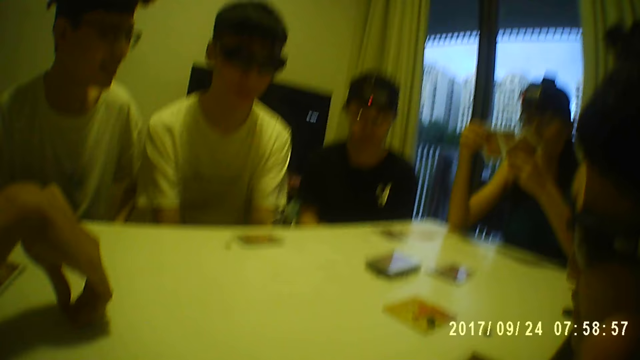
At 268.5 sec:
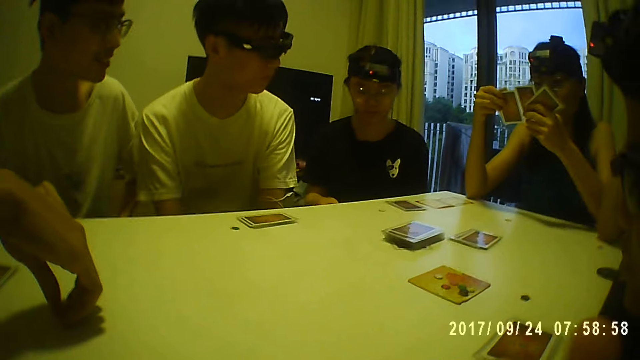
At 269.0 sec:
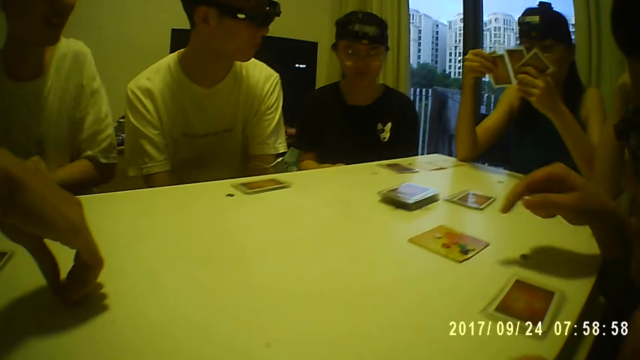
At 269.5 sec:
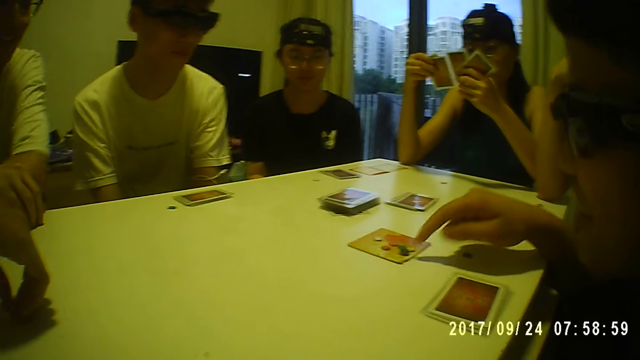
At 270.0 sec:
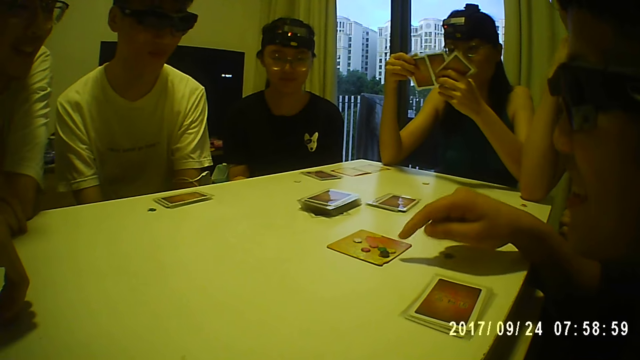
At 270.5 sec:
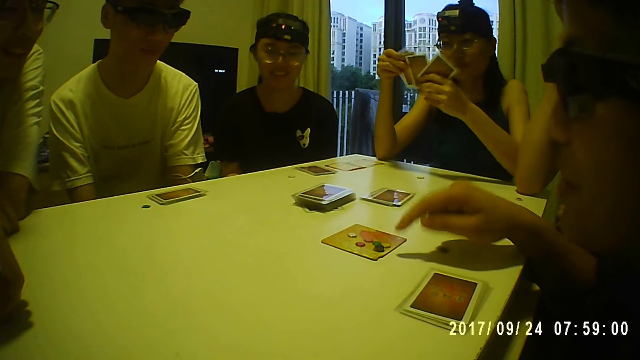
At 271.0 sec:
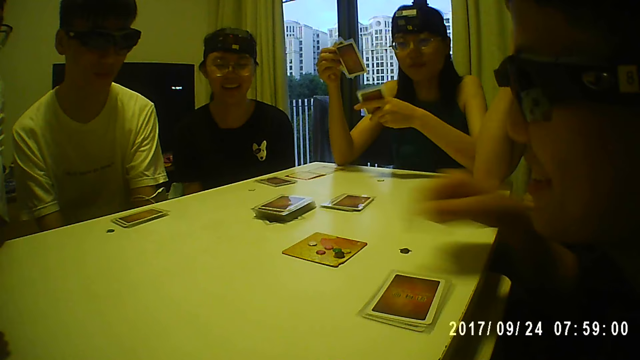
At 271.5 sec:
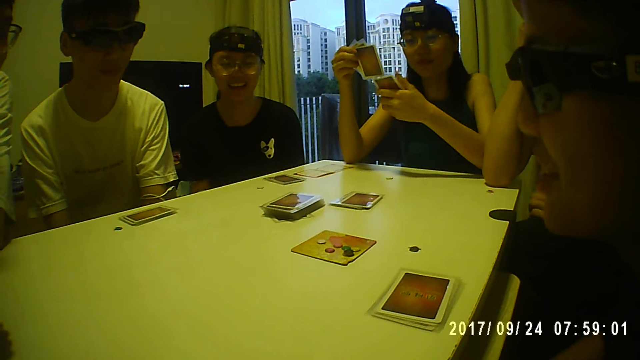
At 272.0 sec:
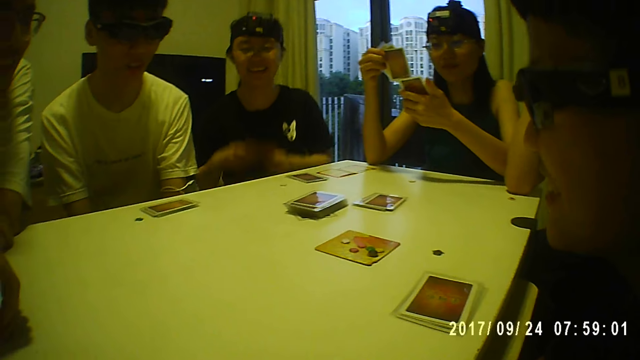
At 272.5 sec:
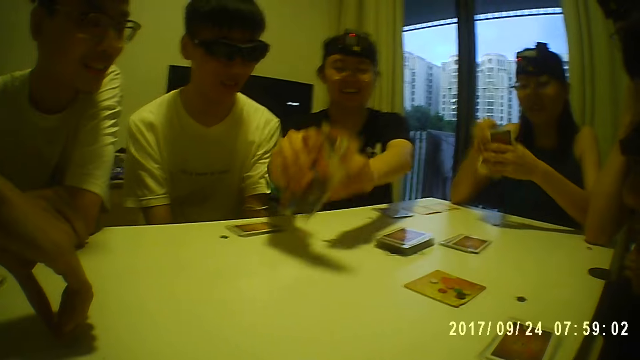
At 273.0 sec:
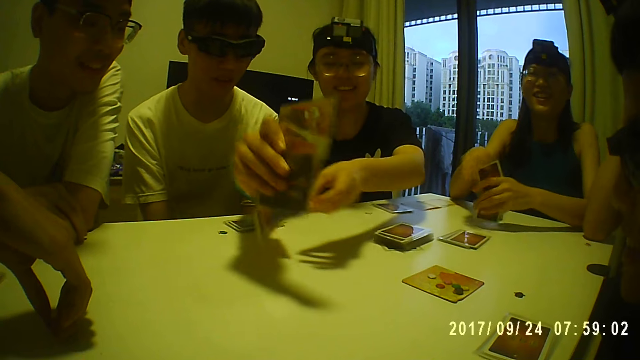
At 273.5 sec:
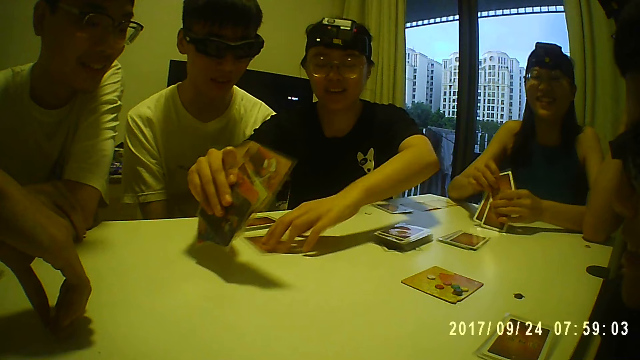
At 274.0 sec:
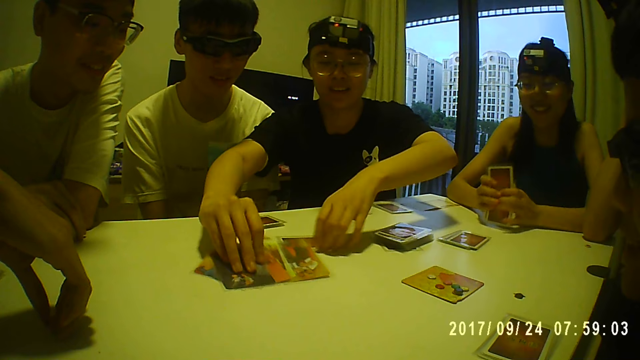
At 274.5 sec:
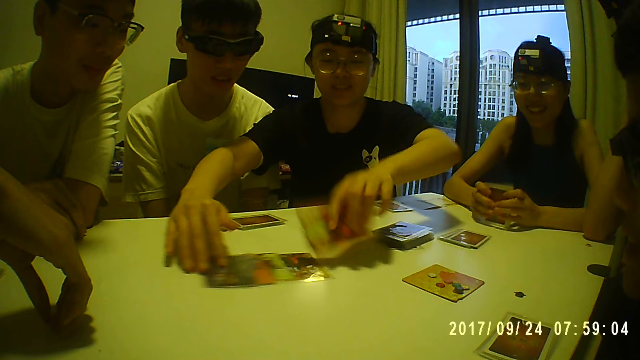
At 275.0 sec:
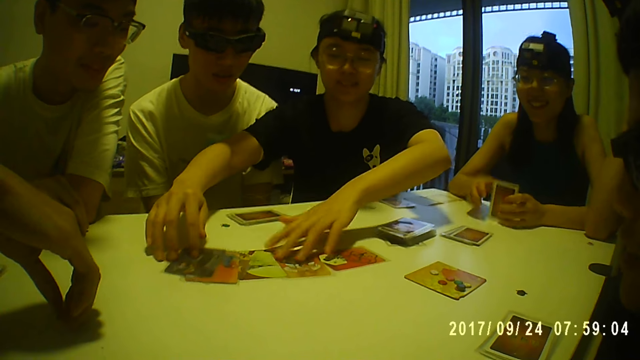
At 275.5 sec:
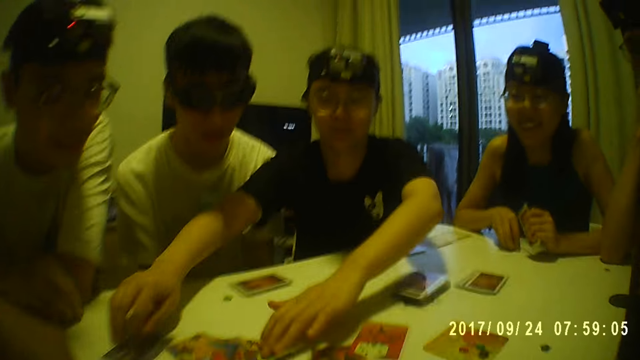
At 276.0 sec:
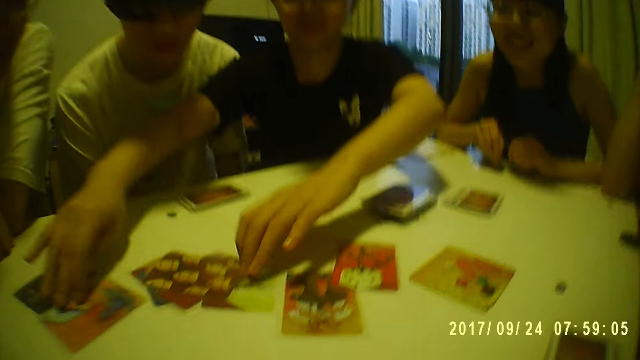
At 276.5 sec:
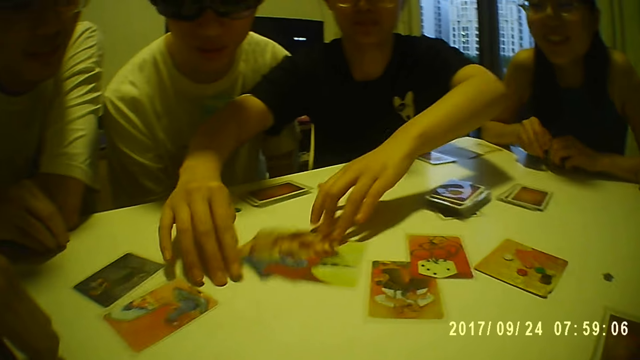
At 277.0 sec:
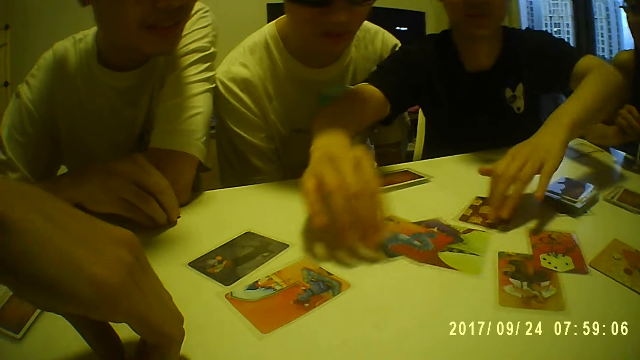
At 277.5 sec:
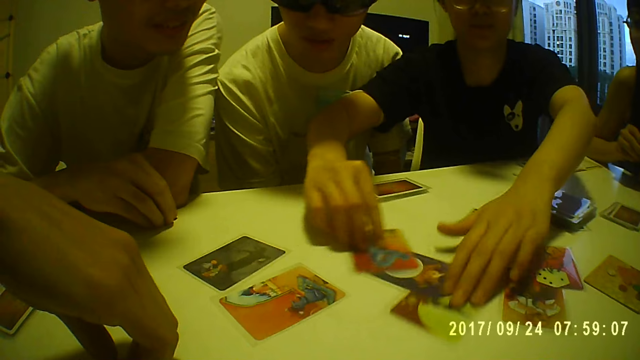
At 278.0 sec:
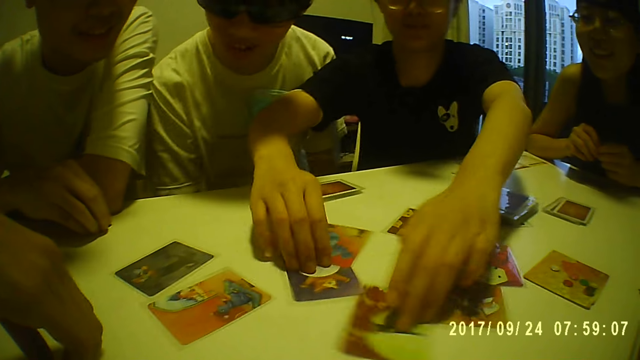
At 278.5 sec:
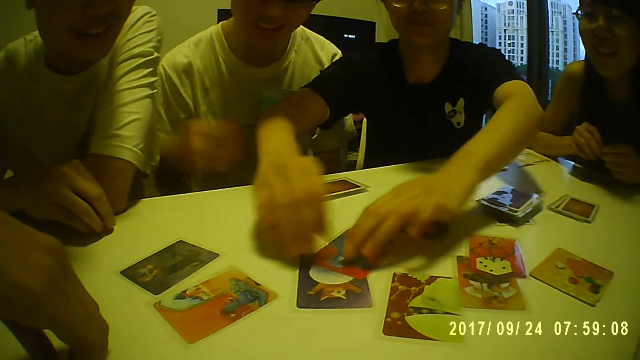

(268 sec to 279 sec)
A man points at the cards on the table with his right finger. A woman holds the cards. The woman drops the cards on the table with her right hand and takes a card on the table with her left hand. The woman spreads the cards on the table with both hands. The woman shuffles the cards.

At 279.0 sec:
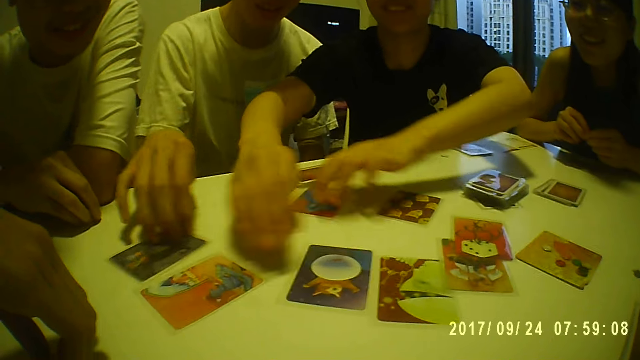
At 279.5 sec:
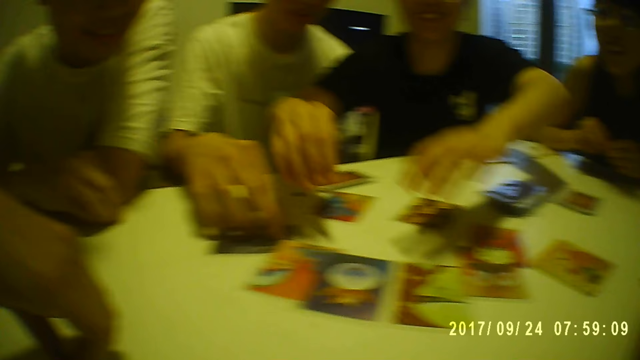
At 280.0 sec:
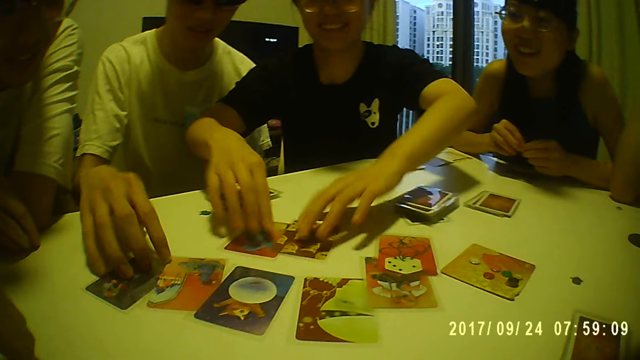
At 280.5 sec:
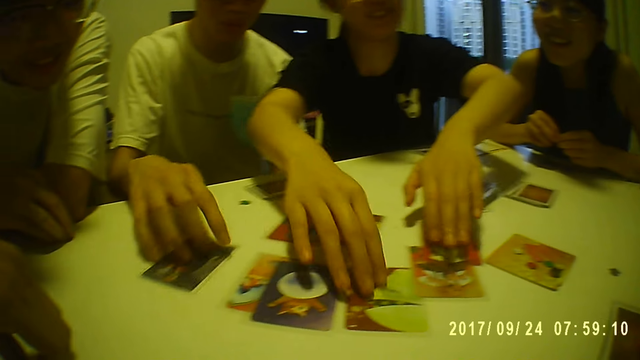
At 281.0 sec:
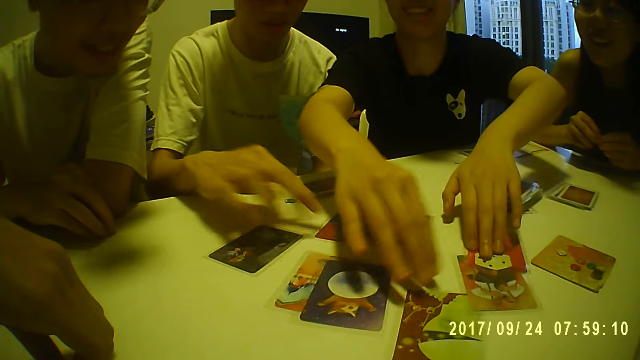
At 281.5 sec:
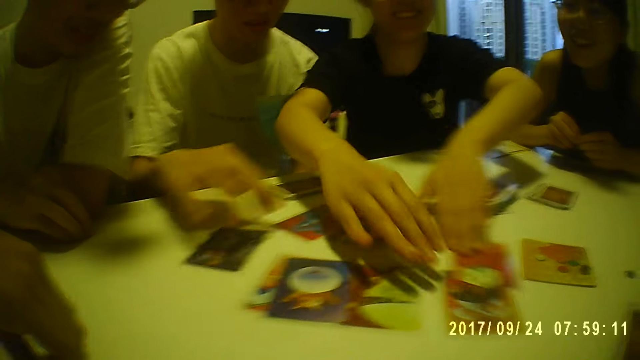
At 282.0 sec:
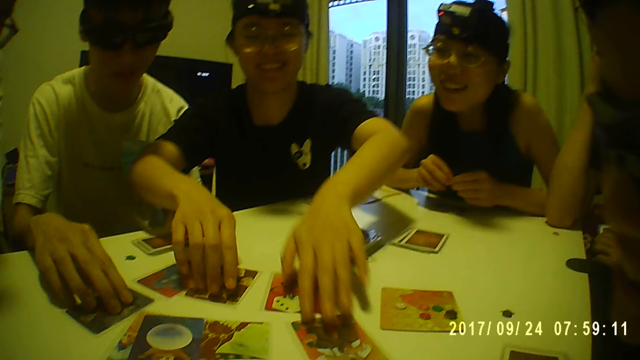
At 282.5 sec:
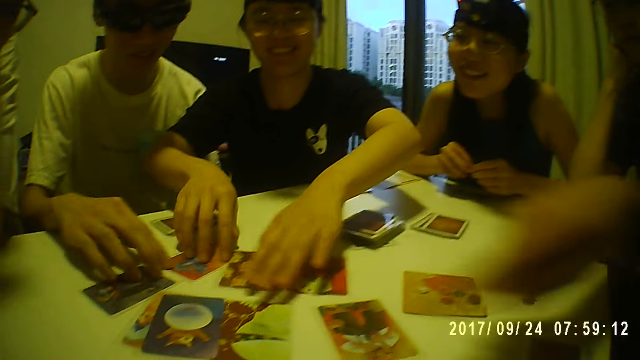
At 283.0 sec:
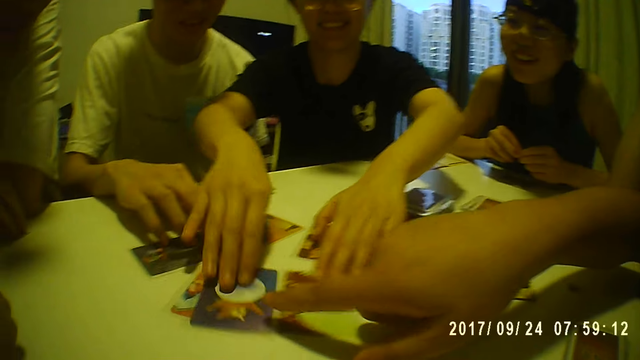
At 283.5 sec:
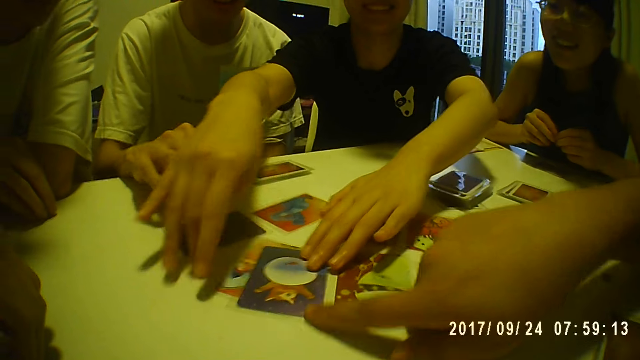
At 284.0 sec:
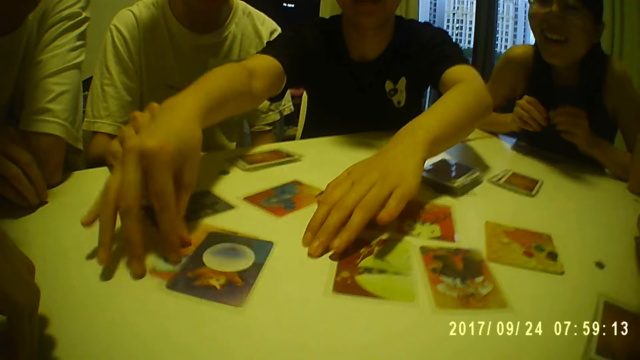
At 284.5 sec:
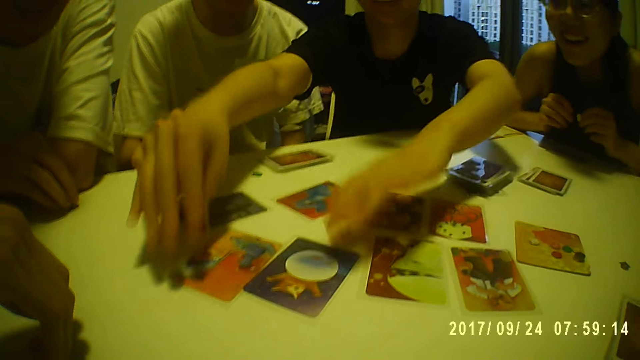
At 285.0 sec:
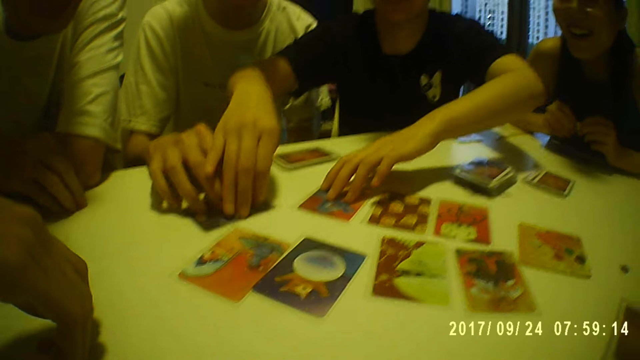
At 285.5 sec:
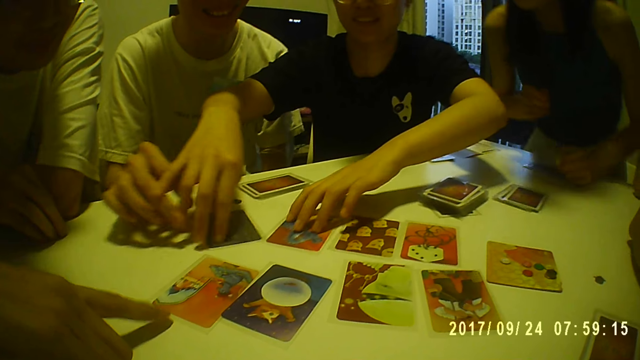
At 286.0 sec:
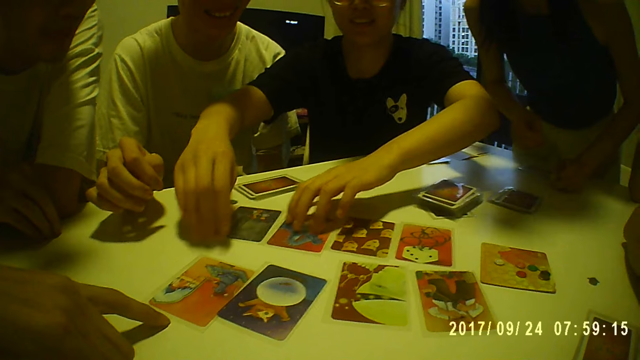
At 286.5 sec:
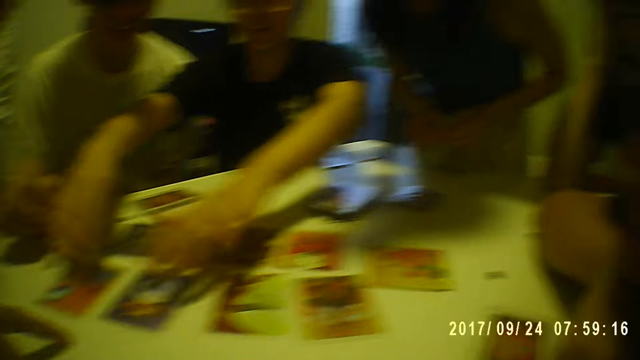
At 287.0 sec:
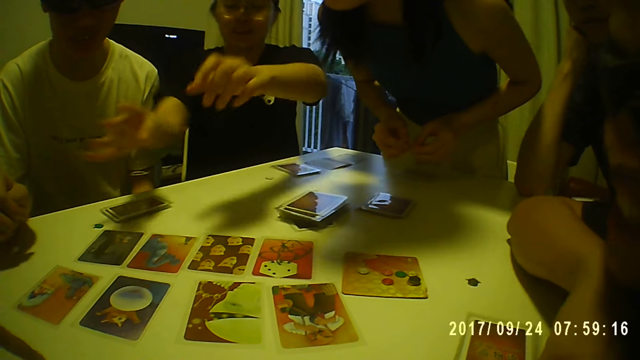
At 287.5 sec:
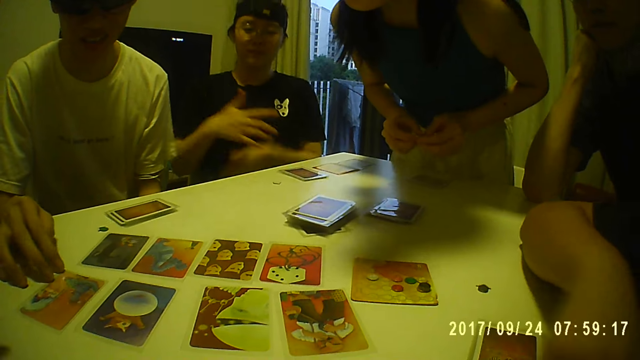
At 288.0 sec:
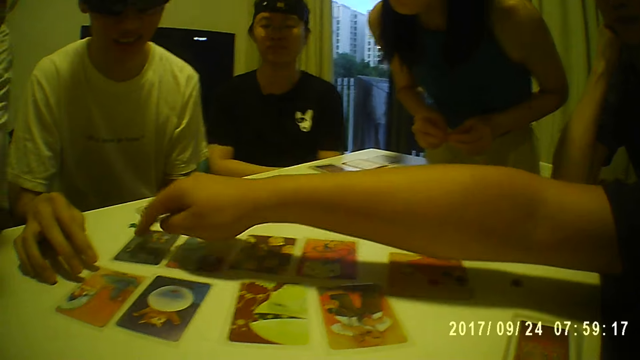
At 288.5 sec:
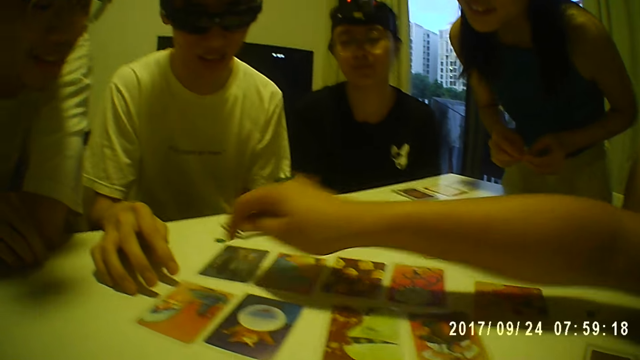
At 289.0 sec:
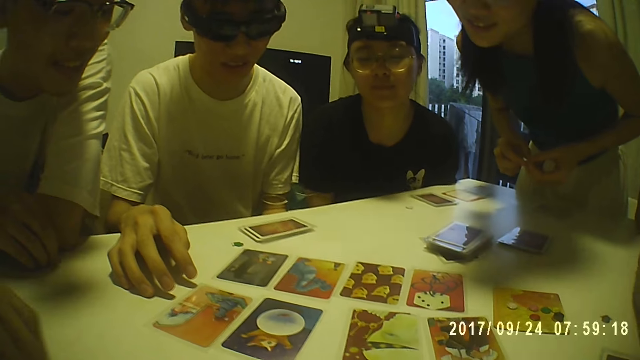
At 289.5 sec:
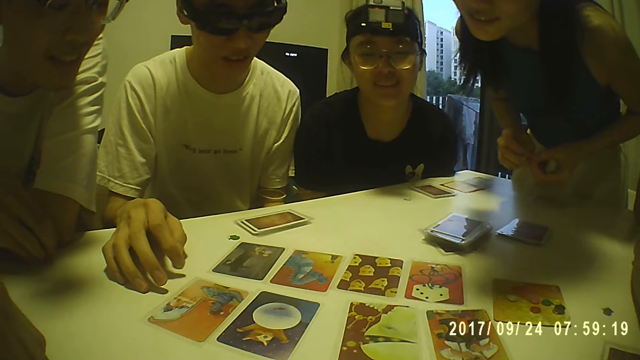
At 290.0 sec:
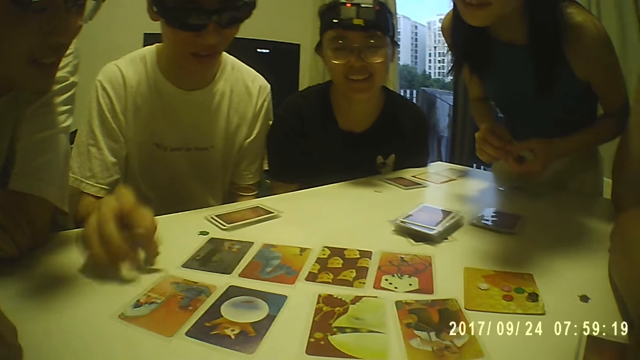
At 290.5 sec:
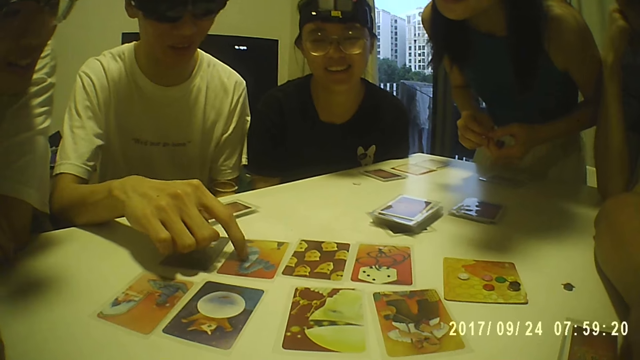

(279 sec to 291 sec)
A man touches the card on the table with his right hand. A person arranges the cards on the table. Another man points at the card on the table with his right finger. Another person stands up. Another person touches the card.
